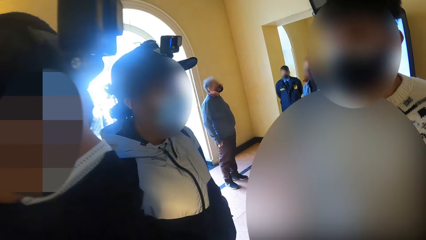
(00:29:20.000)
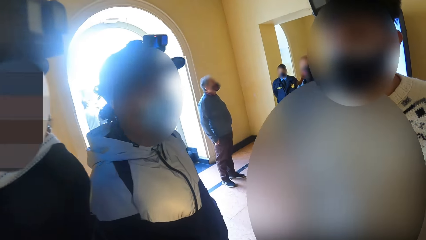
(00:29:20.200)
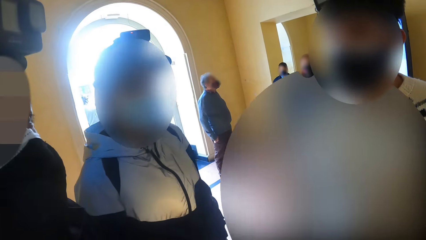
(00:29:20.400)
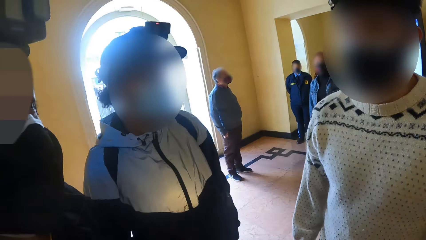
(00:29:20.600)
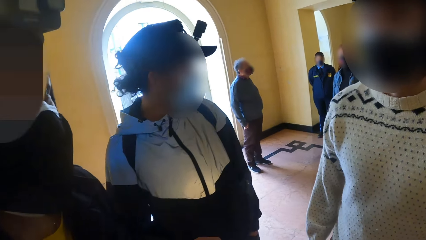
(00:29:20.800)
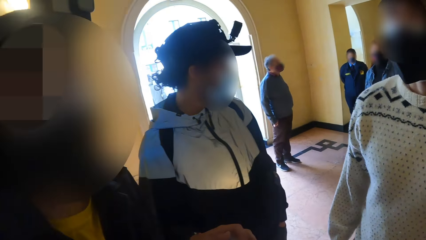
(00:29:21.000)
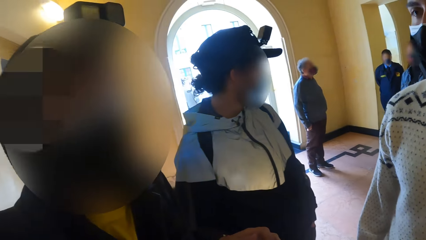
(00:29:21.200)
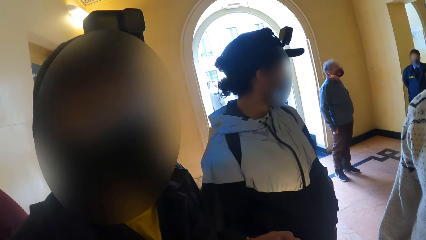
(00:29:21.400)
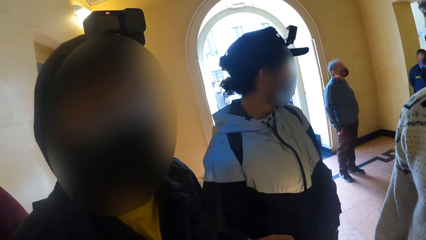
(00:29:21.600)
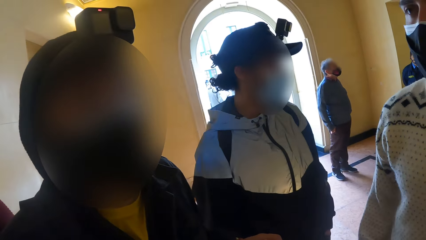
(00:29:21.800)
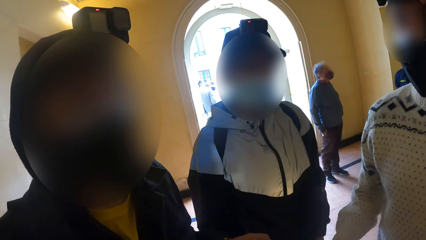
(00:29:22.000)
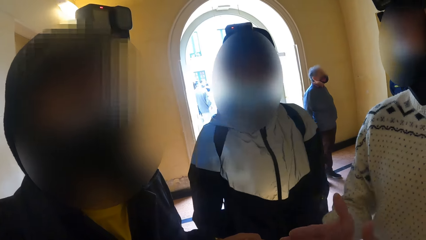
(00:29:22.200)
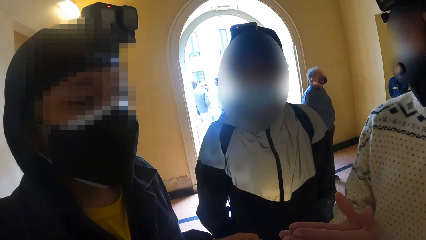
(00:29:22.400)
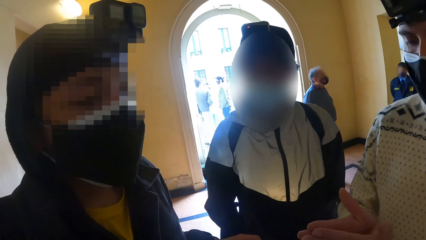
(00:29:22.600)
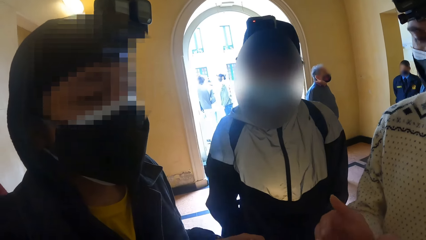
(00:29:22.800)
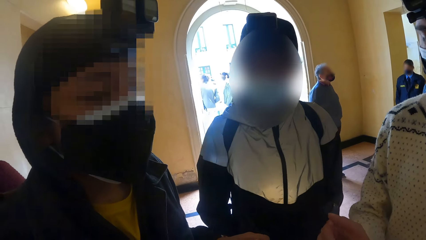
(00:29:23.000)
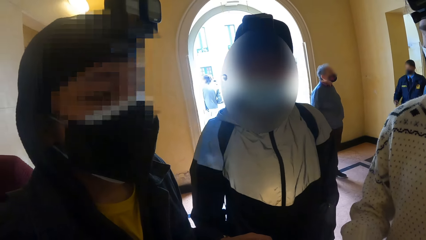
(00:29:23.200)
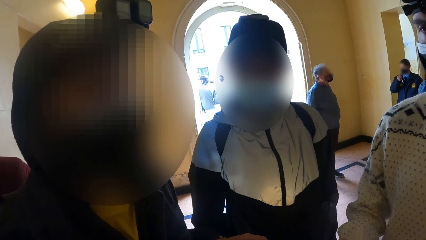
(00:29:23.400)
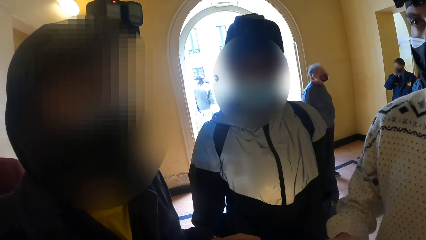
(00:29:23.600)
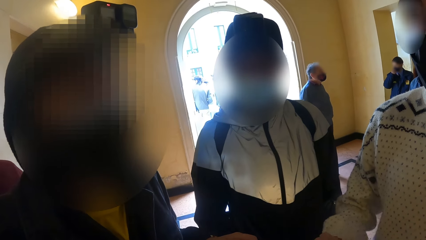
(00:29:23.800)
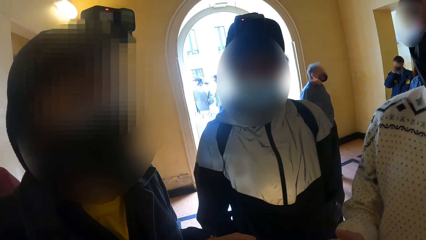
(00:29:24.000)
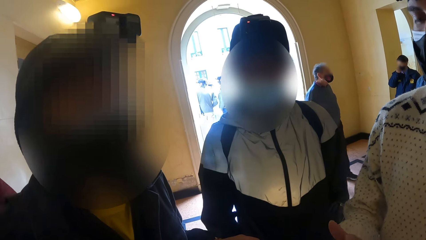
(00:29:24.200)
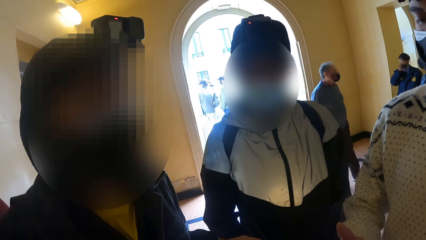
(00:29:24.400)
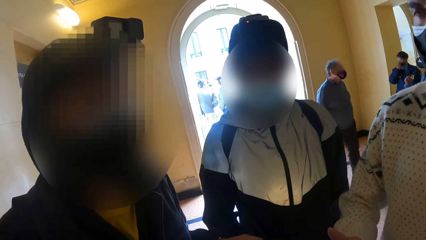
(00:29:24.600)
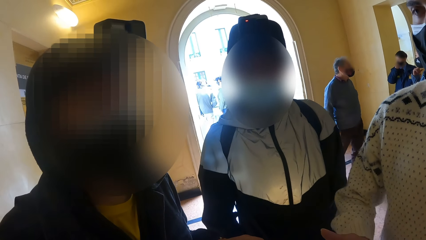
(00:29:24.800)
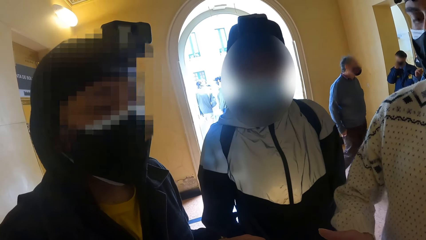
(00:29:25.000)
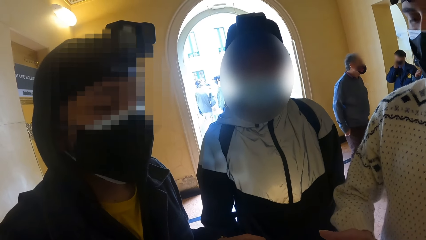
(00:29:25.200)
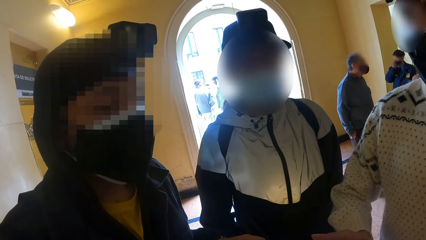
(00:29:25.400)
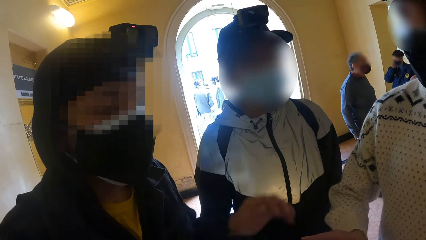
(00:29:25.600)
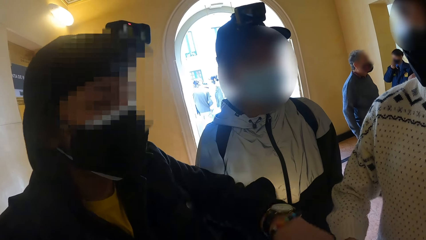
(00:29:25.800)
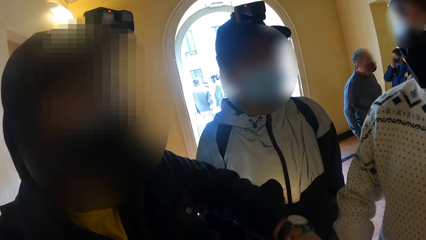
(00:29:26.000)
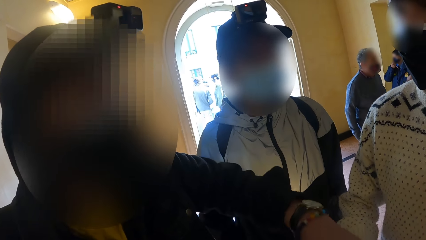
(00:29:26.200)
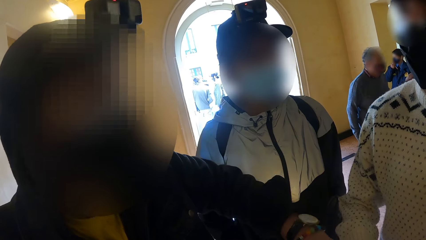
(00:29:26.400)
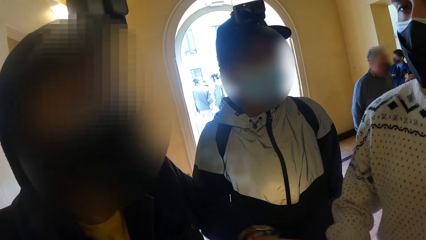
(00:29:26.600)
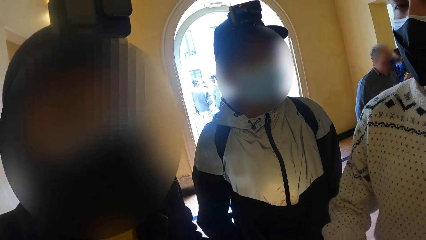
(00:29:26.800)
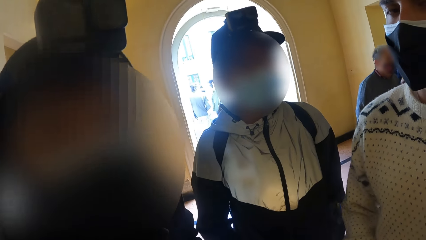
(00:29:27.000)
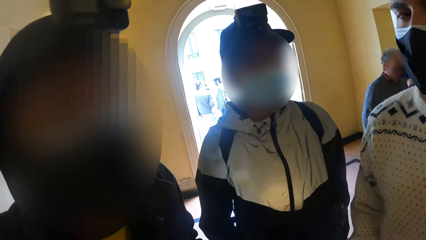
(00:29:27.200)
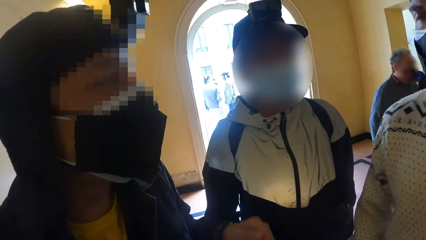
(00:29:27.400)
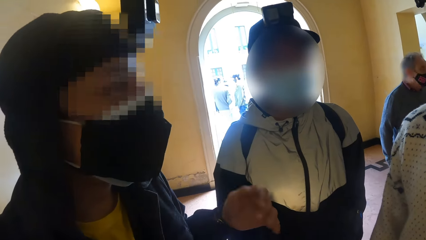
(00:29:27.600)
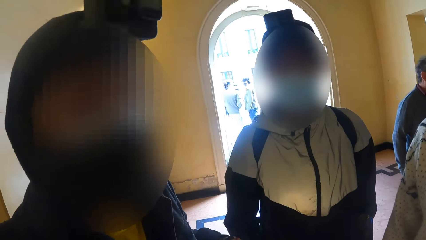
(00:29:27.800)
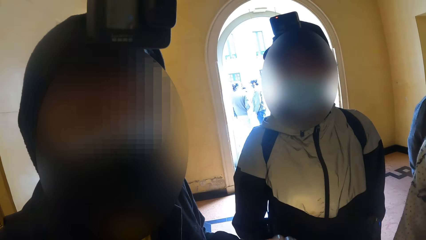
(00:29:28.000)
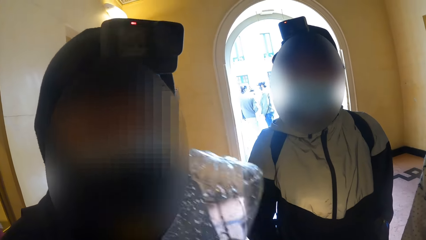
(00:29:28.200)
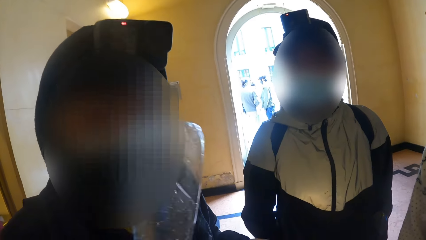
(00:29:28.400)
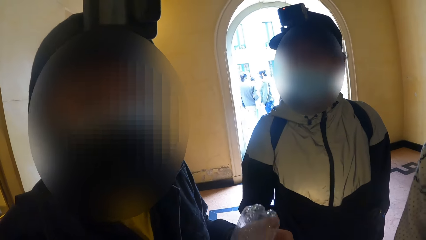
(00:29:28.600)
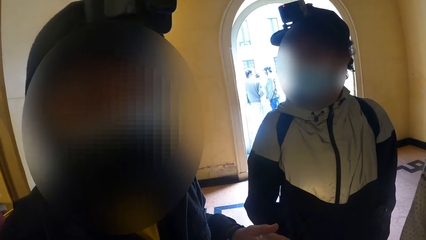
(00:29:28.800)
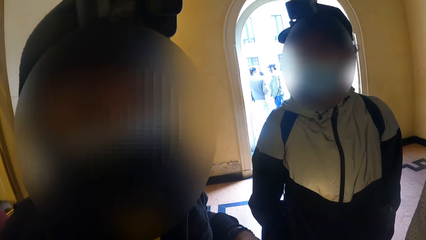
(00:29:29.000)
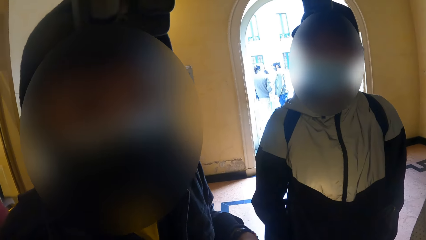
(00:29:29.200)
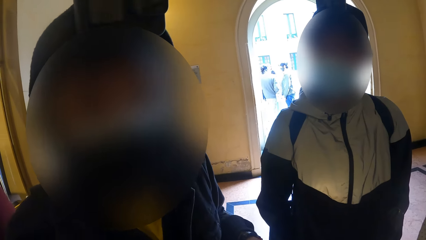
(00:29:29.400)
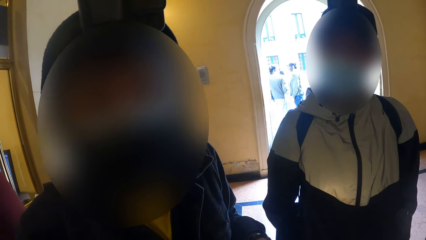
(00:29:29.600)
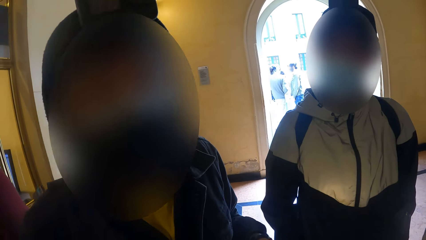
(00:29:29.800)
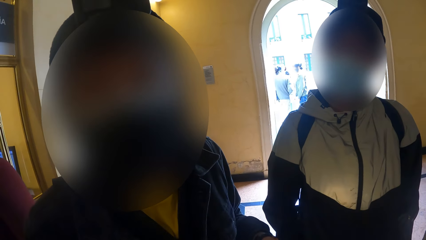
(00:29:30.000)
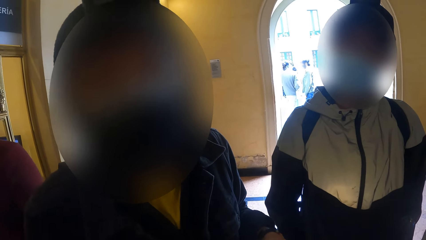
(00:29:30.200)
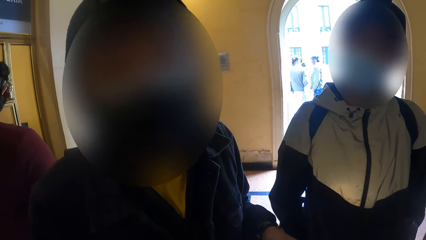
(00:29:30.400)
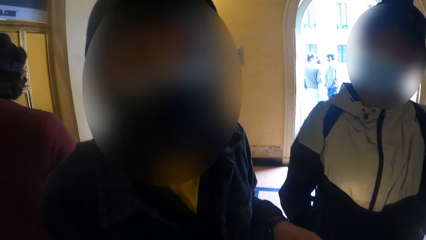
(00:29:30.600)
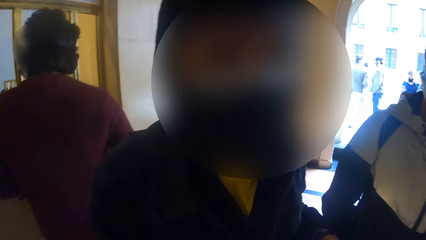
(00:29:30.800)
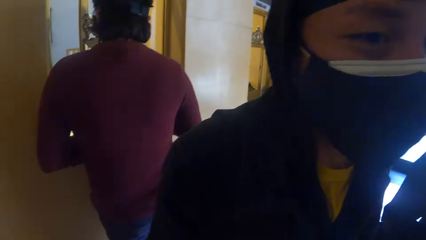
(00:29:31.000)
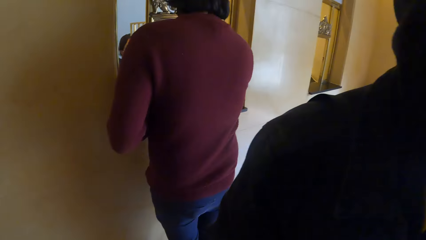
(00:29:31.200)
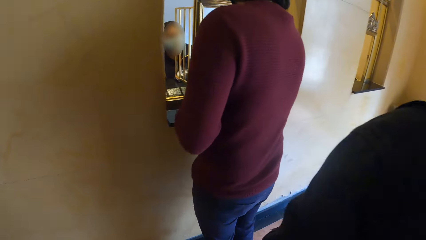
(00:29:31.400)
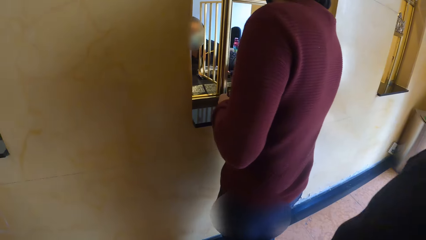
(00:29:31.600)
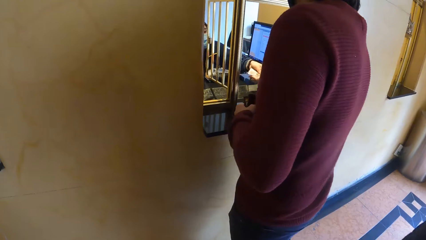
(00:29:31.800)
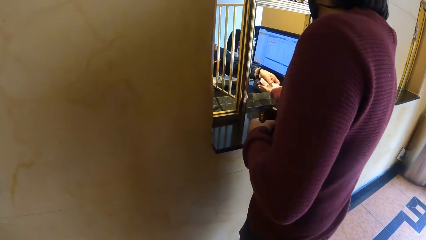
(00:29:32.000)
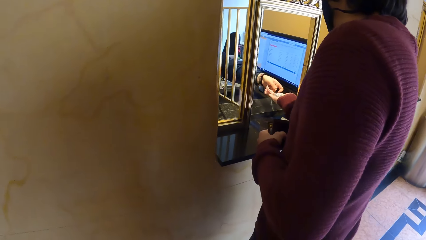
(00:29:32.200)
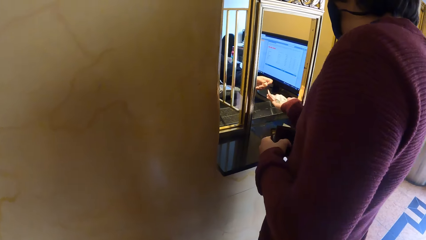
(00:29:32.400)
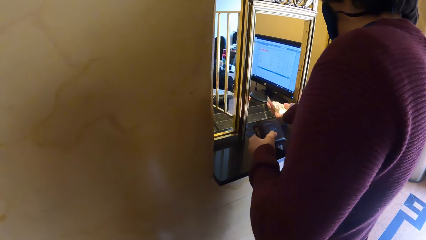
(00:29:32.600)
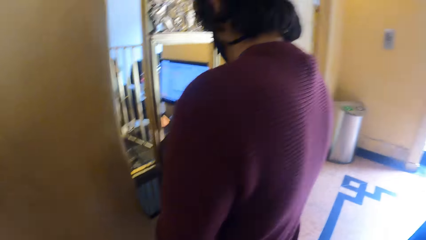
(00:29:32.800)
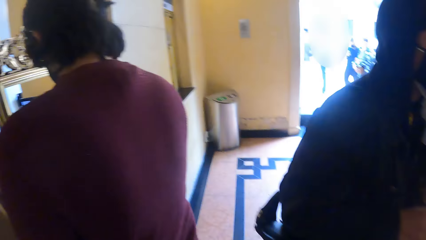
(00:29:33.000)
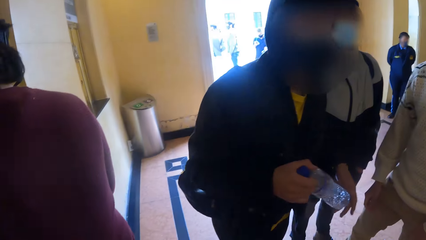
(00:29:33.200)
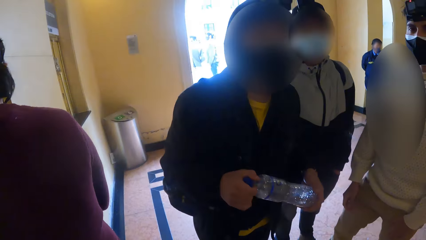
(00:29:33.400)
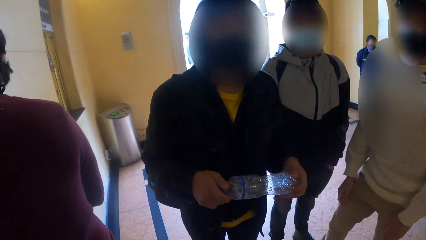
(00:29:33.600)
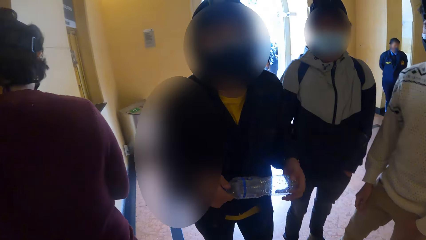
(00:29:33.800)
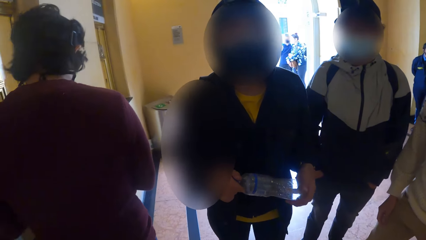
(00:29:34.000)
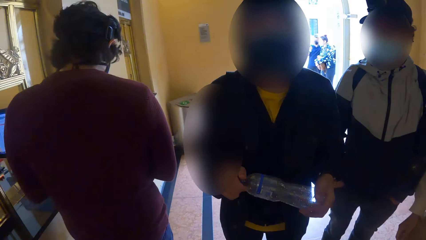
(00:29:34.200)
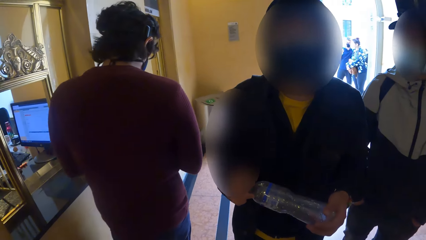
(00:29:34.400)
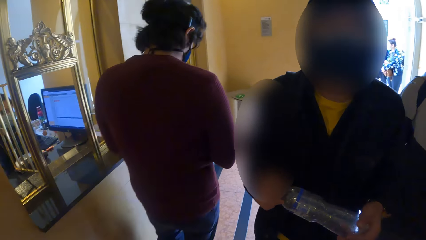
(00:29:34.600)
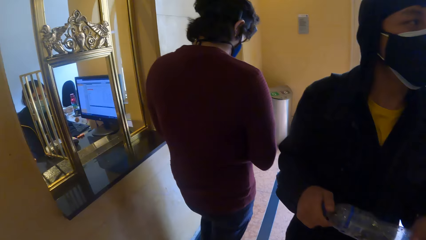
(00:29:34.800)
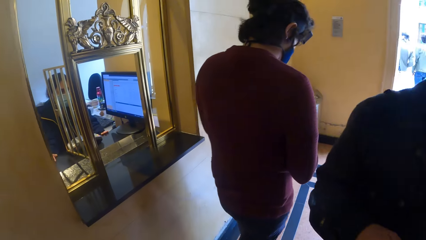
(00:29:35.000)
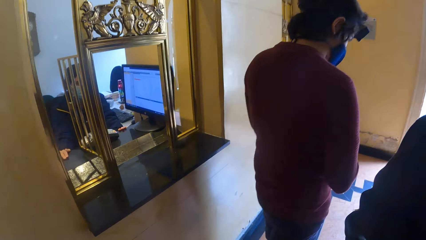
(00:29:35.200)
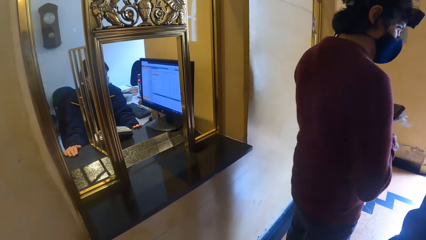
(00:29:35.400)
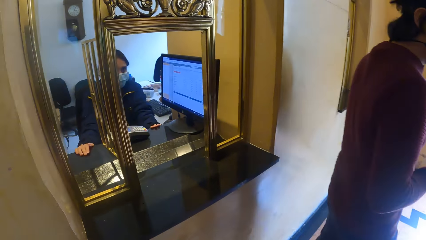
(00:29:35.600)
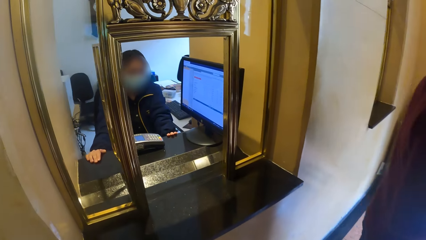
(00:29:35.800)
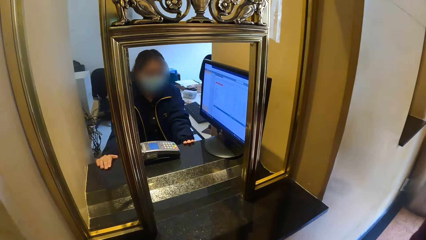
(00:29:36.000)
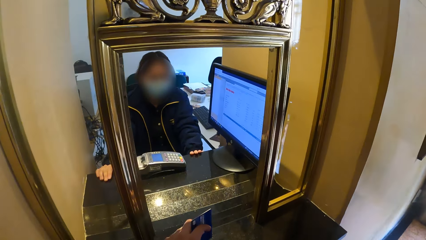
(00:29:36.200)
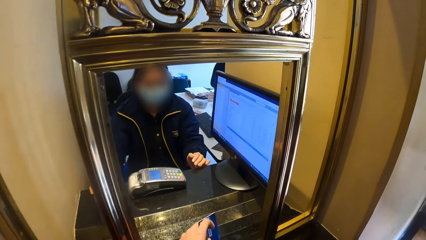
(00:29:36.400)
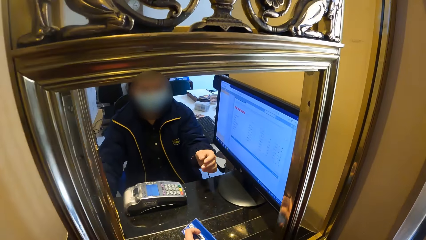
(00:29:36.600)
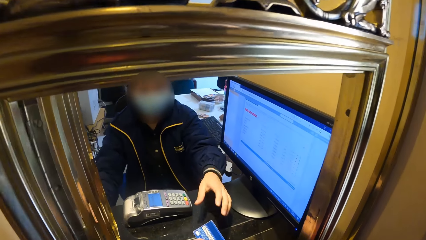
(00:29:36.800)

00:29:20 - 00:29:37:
A man interacts with the camera wearer, another man and a third man. The first man converses. A woman collects some money from another woman with her right hand. The first woman walks away from the other woman. The camera wearer walks towards the other woman.
